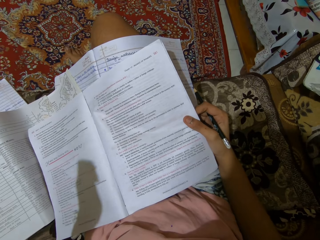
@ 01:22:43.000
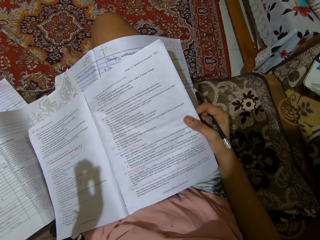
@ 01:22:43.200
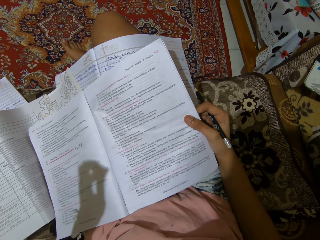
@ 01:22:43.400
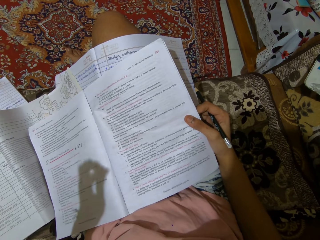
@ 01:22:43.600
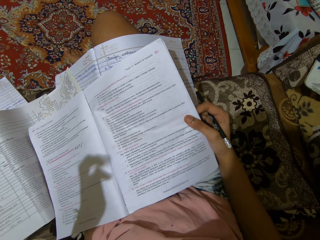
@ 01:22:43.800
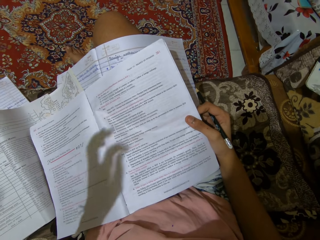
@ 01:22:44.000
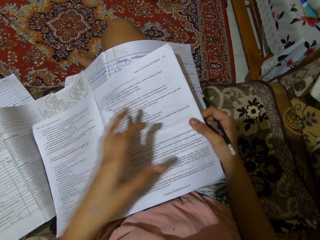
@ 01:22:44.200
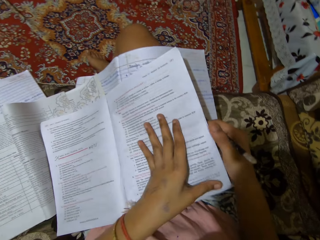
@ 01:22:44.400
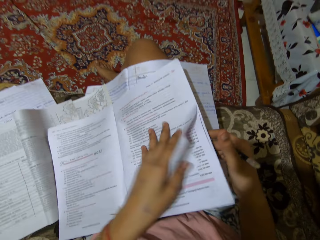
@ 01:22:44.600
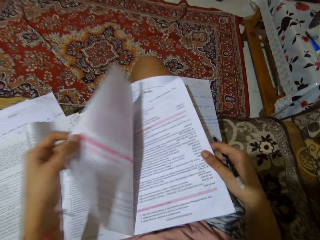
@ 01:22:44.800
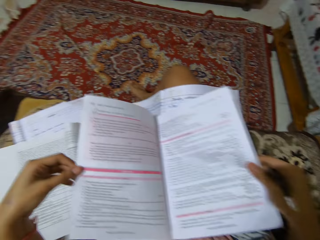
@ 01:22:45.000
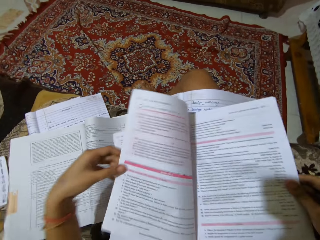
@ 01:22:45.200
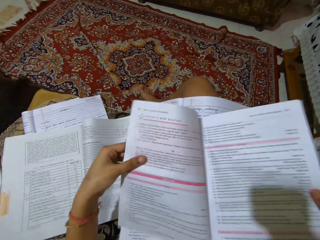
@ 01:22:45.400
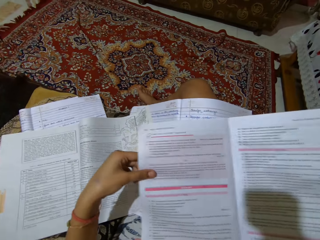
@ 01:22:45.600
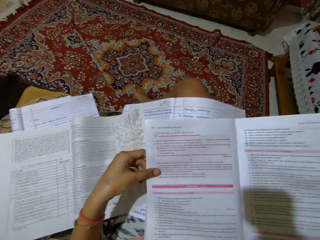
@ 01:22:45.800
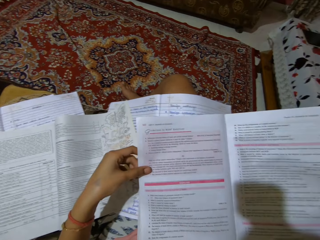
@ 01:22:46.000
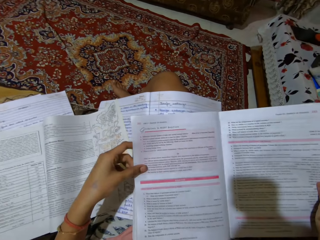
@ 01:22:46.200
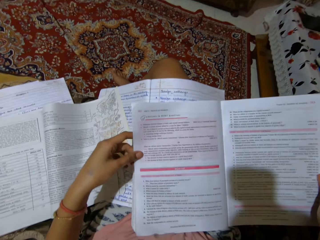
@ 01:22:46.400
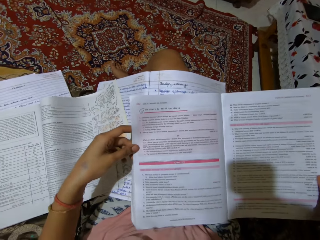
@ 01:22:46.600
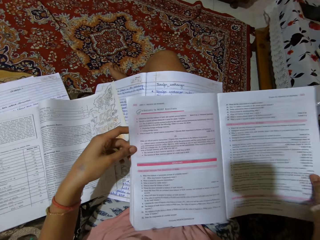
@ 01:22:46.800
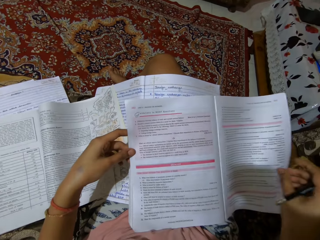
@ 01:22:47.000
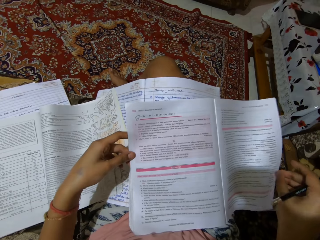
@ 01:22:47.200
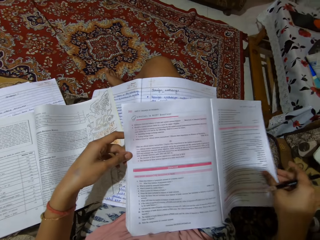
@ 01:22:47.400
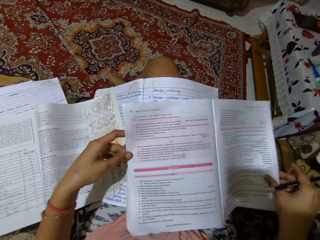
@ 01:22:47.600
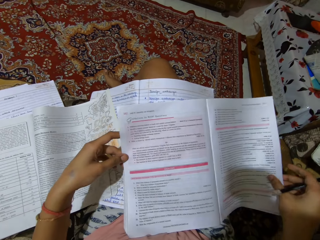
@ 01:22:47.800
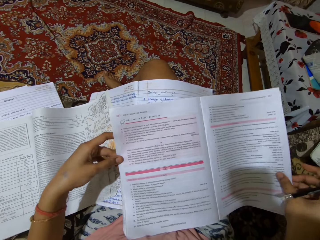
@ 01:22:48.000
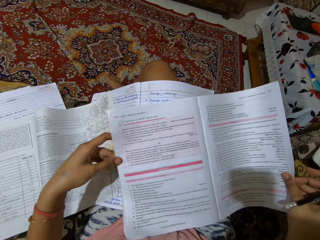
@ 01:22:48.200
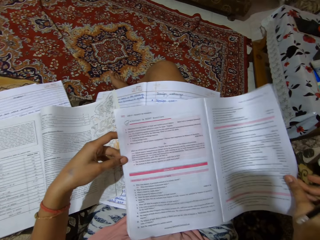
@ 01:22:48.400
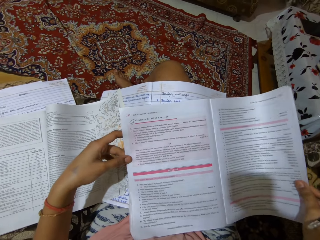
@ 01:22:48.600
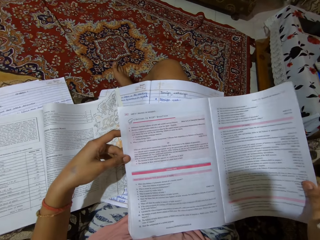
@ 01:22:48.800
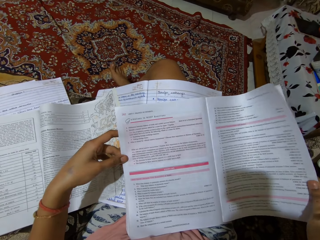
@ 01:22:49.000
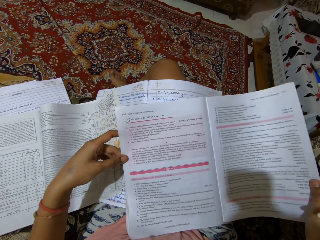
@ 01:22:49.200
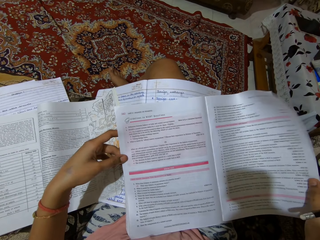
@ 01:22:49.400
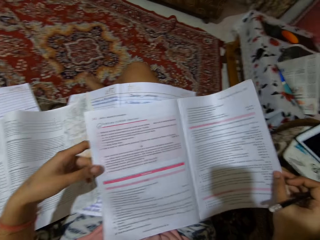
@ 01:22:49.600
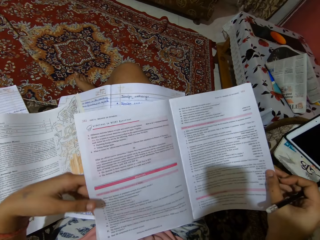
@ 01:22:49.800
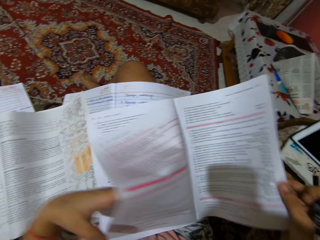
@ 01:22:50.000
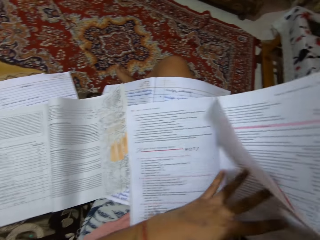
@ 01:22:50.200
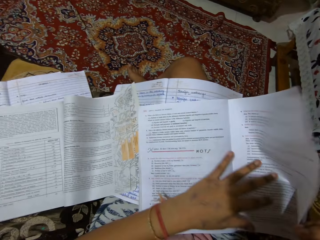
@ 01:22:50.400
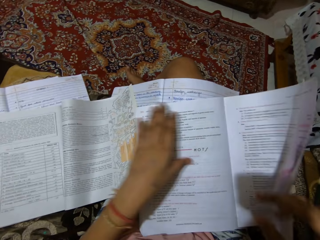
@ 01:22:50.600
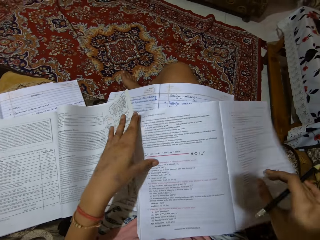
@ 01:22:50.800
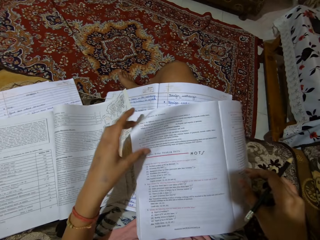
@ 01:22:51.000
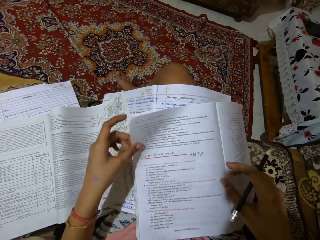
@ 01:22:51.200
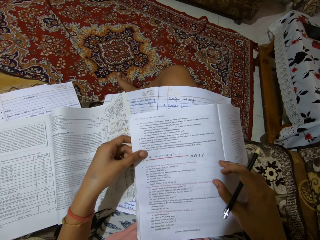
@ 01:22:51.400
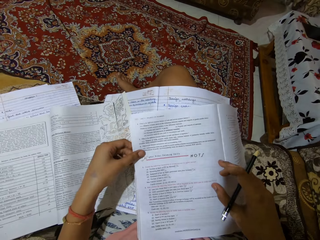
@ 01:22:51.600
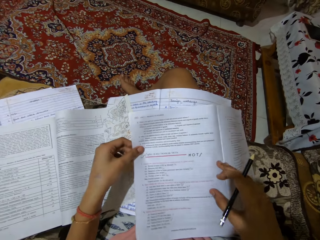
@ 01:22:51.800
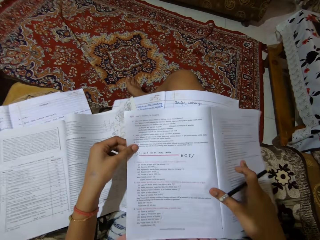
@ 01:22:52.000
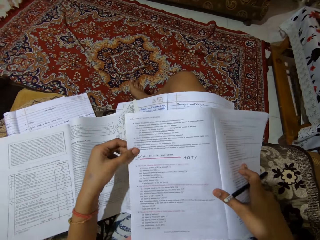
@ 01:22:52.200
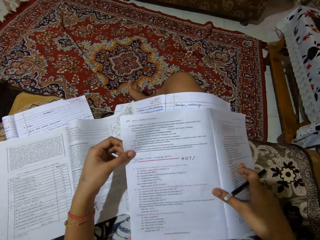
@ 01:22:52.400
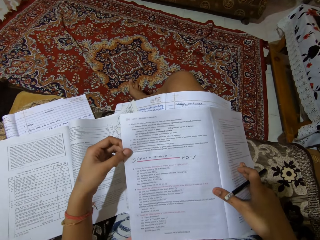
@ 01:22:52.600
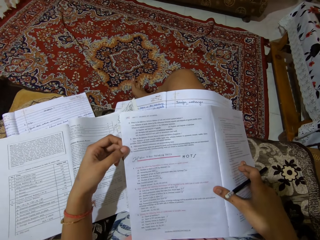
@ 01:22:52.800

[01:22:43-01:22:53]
The camera wearer flips the pages of a textbook. They look at the book.

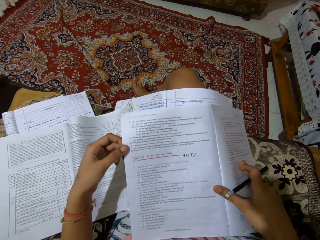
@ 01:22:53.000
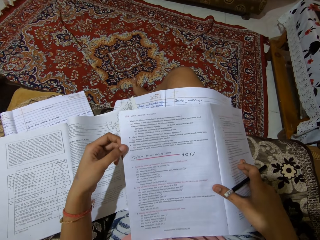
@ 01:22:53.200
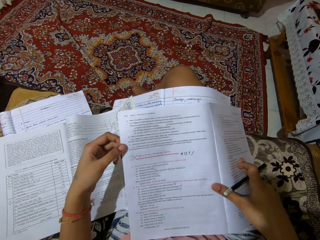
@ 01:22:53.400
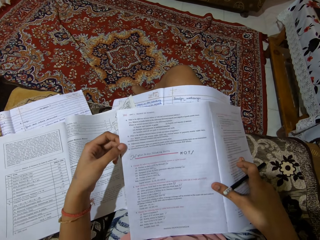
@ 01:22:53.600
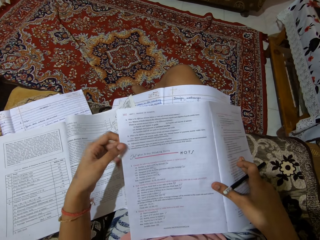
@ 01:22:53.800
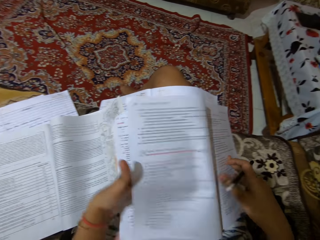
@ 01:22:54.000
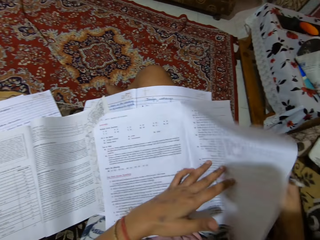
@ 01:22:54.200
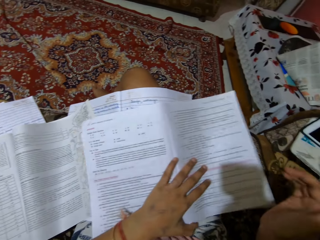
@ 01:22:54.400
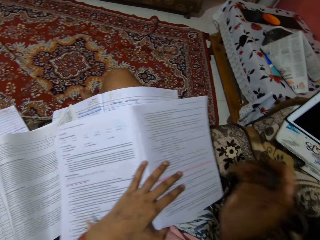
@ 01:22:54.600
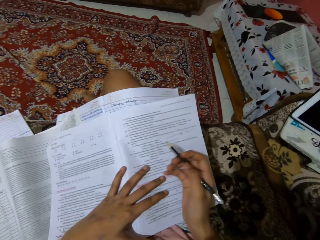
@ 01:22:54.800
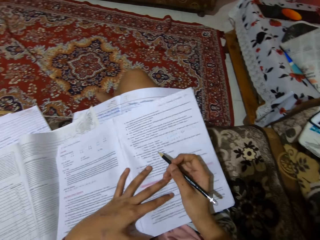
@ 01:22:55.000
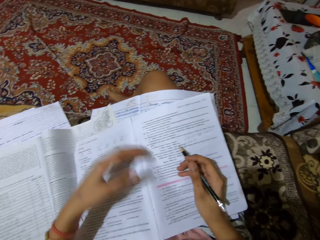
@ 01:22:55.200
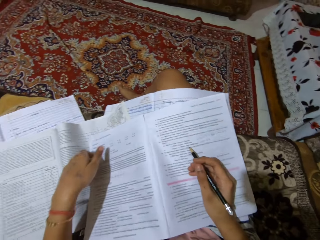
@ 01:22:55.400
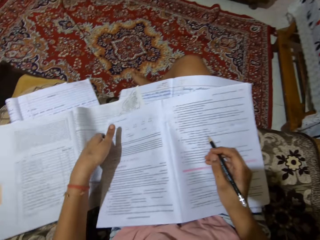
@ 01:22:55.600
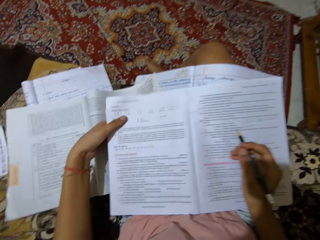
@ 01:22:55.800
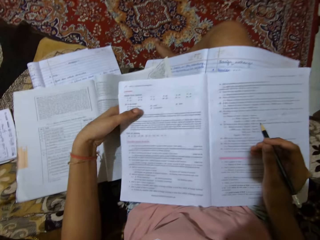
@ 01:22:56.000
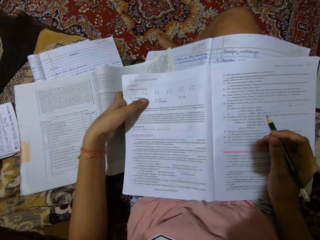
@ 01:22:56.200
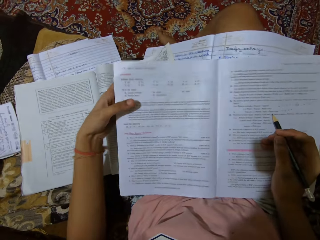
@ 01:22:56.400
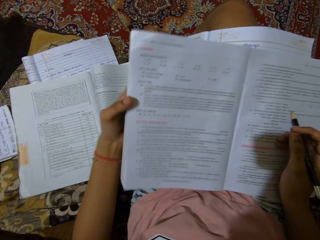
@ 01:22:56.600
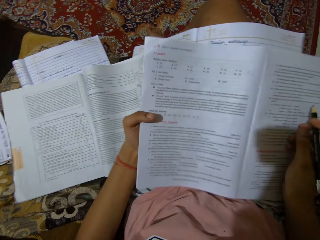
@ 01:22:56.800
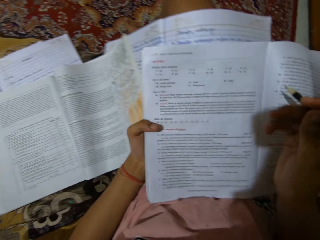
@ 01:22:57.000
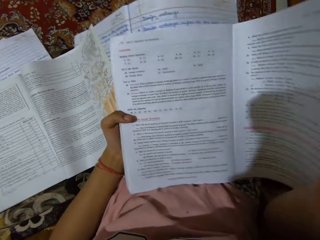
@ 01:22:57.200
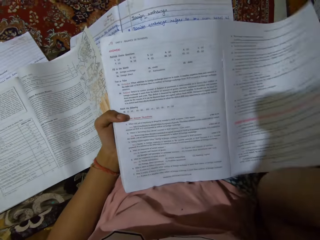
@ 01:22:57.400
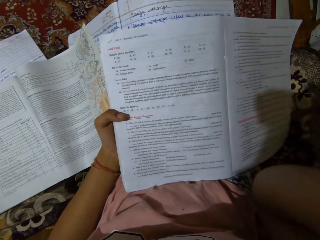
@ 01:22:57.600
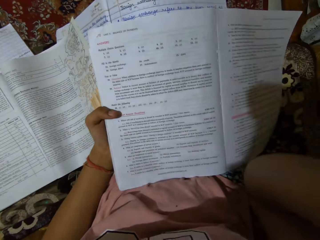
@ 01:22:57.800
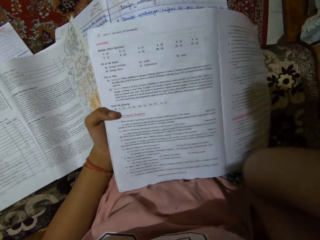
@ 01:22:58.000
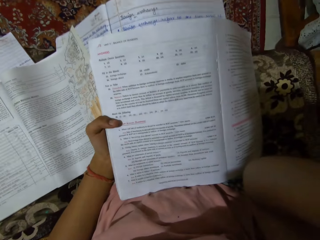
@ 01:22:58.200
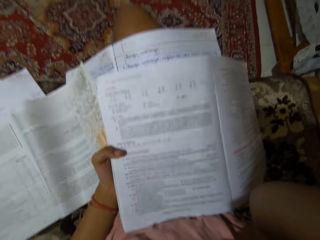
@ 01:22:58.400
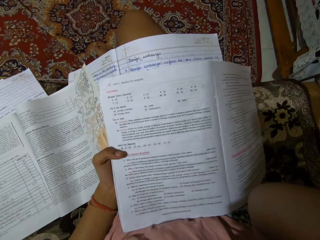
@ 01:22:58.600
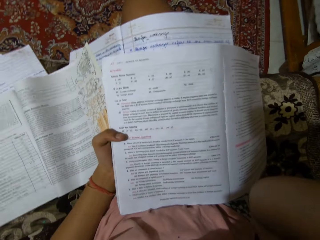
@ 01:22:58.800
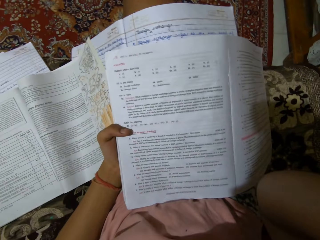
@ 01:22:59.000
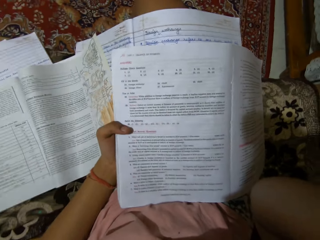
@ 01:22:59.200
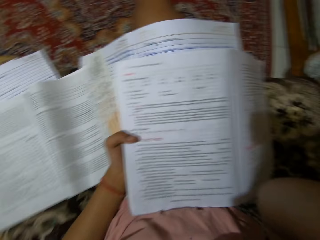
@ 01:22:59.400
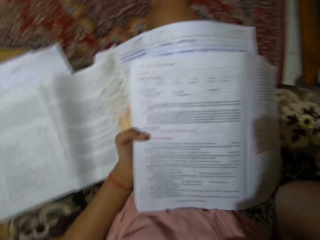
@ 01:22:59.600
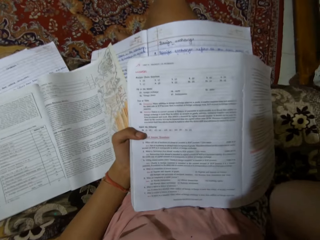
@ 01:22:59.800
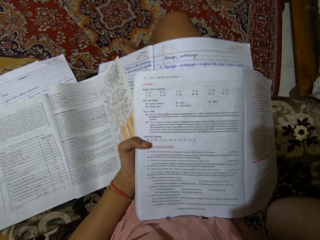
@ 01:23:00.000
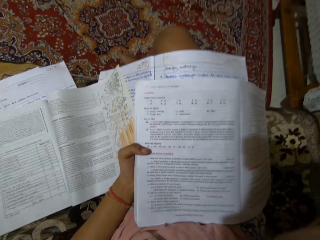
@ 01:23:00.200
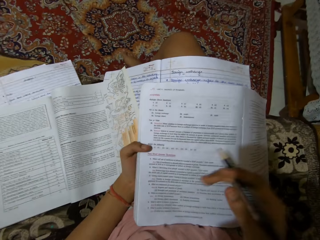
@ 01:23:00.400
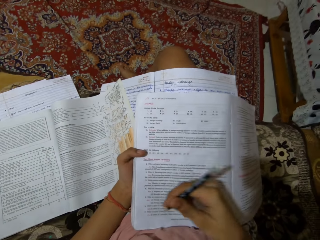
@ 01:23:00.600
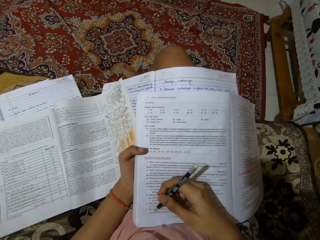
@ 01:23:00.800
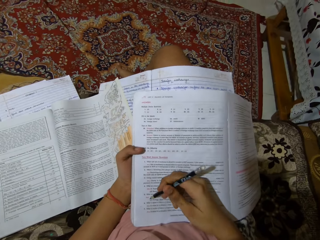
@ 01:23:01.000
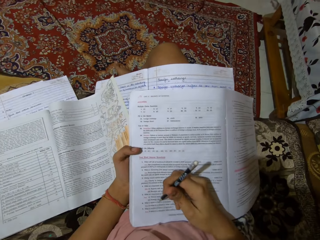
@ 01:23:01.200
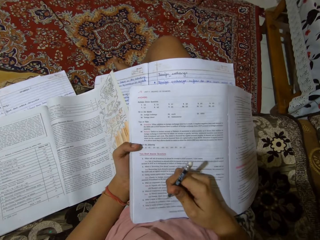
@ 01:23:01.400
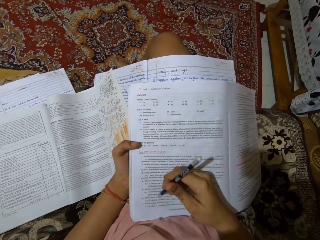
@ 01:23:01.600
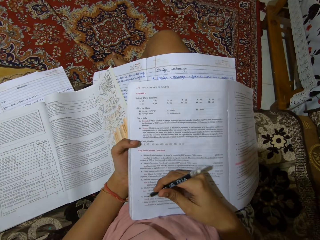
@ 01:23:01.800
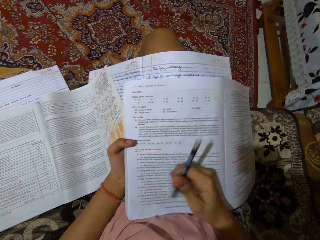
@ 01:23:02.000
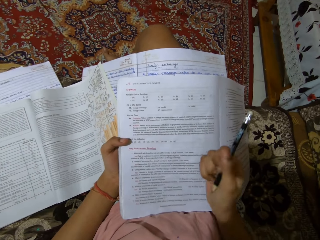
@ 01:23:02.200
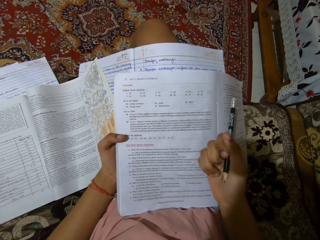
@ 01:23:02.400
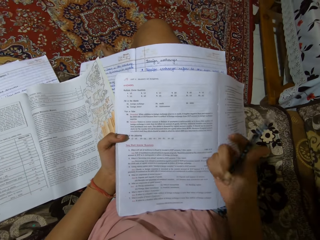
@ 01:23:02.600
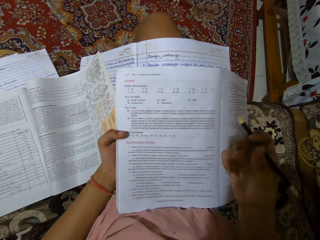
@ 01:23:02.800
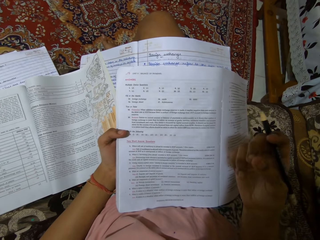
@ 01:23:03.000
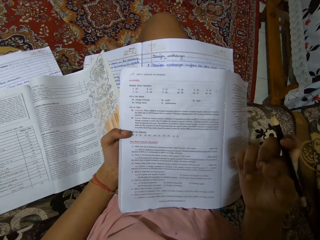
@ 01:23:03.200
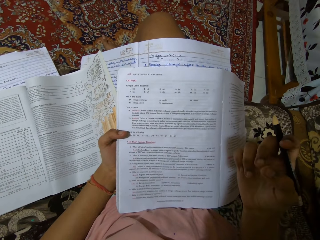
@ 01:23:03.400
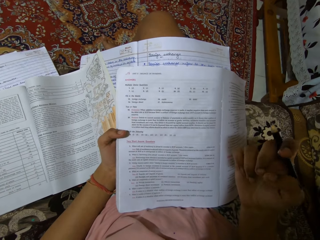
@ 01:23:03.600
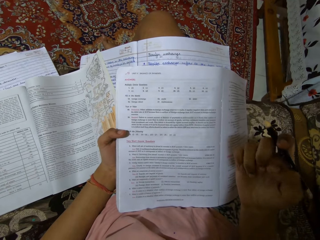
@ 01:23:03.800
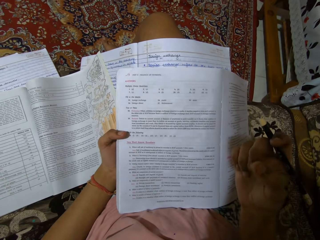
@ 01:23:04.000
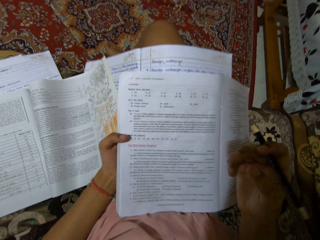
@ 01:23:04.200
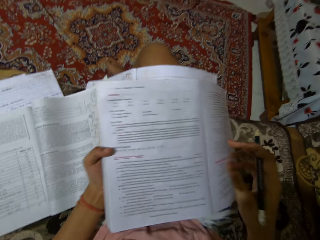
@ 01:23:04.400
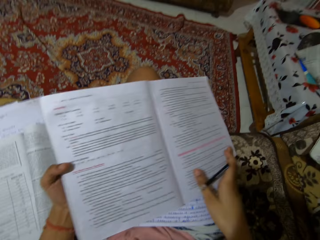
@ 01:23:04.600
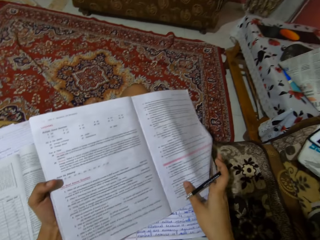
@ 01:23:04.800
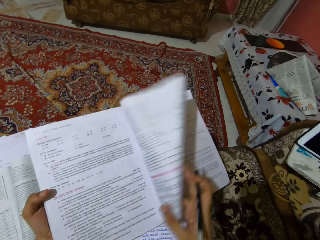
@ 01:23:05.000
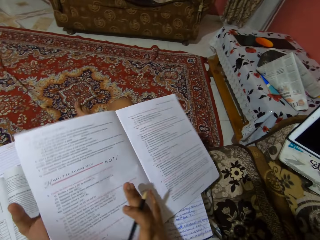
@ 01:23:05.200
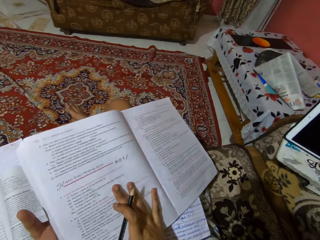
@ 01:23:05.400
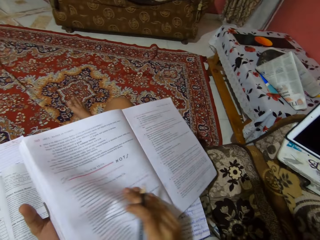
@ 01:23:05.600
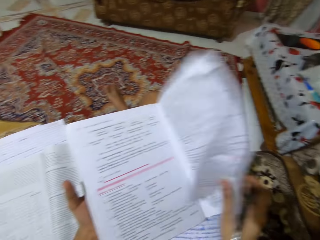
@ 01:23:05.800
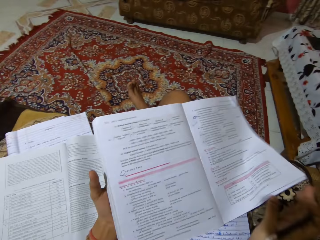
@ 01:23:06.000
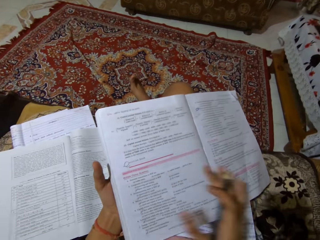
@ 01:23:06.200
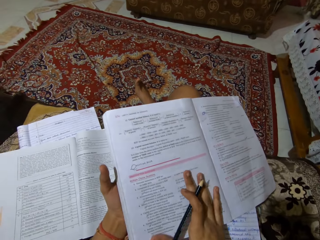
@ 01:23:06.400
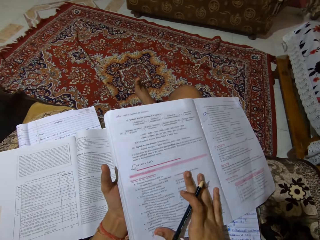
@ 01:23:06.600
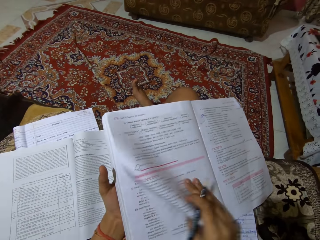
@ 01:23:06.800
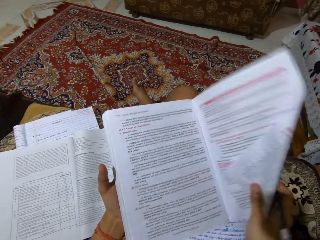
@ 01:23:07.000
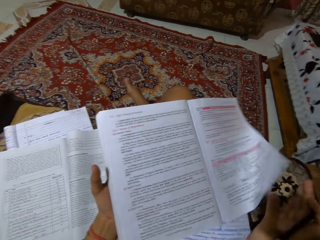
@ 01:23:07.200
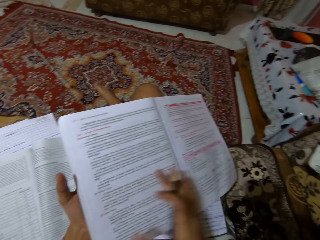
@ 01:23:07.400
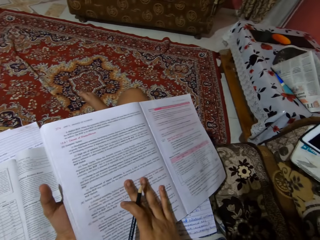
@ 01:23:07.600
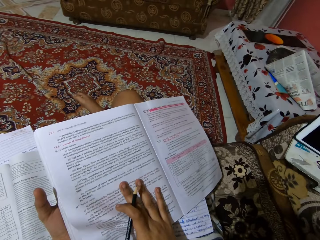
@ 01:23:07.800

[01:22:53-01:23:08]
The camera wearer turns over the page. They look at the book, point at the book with a pencil, and turn over the pages.
